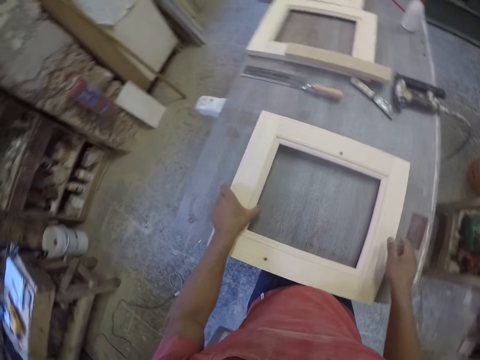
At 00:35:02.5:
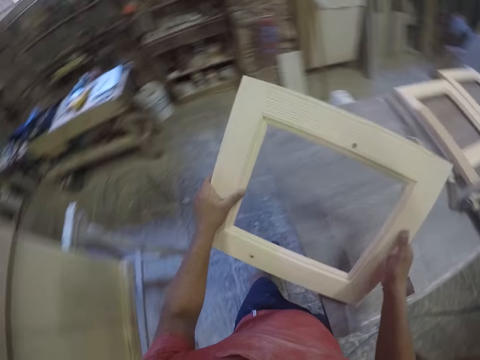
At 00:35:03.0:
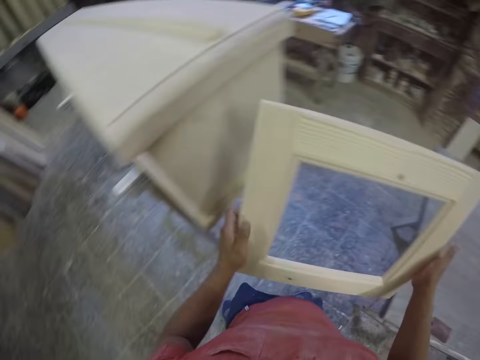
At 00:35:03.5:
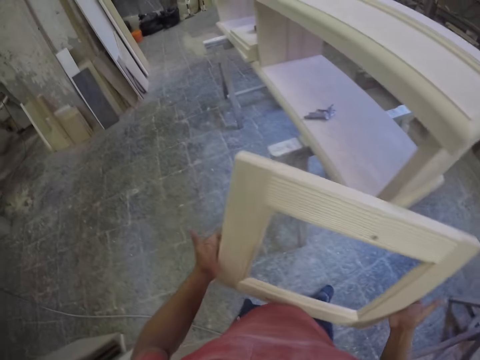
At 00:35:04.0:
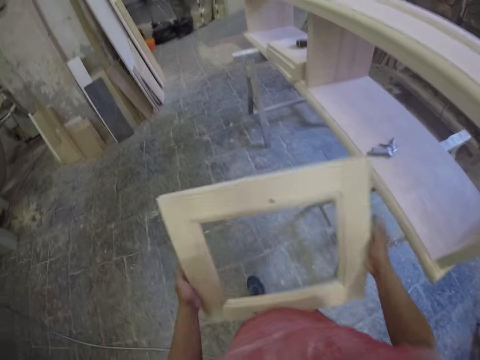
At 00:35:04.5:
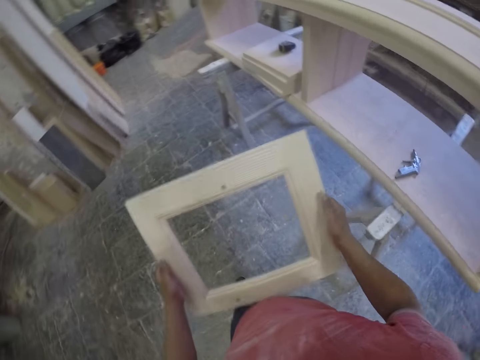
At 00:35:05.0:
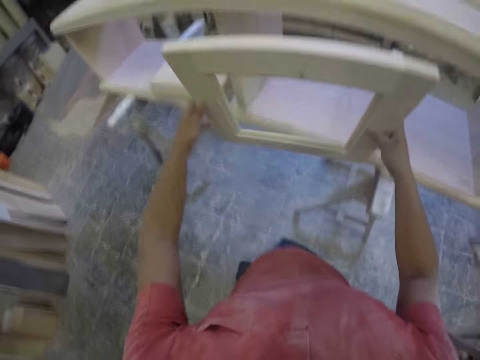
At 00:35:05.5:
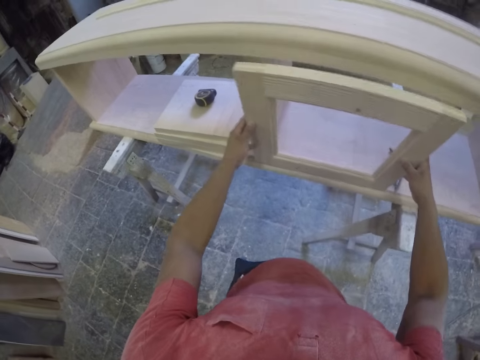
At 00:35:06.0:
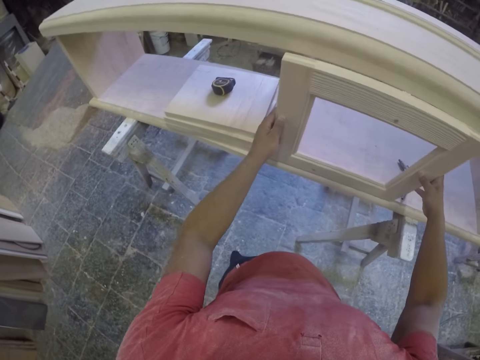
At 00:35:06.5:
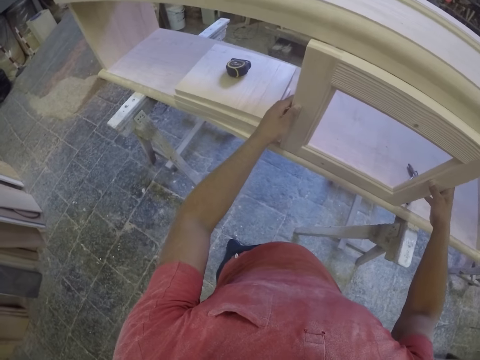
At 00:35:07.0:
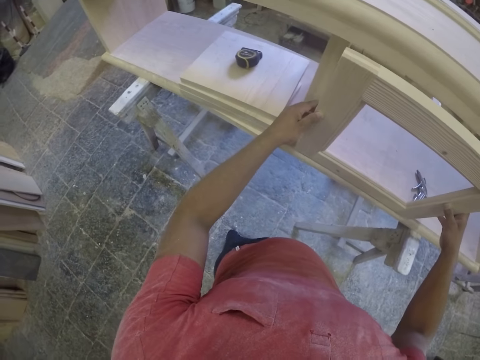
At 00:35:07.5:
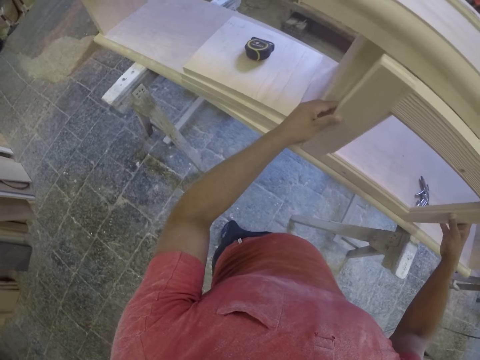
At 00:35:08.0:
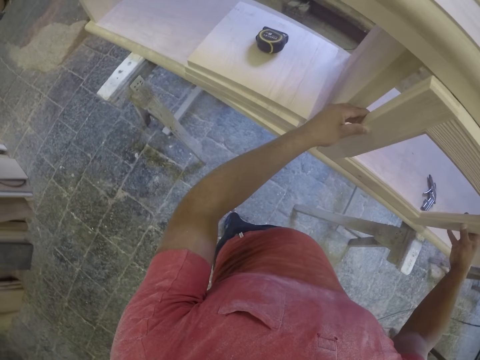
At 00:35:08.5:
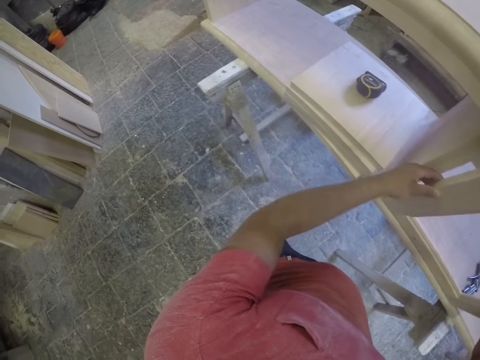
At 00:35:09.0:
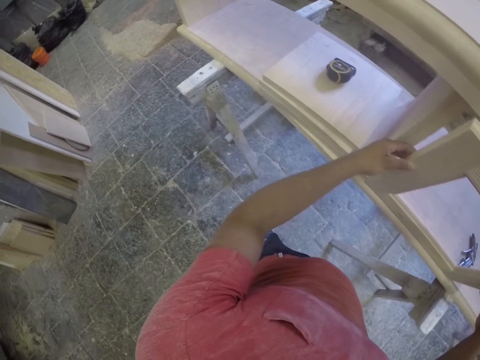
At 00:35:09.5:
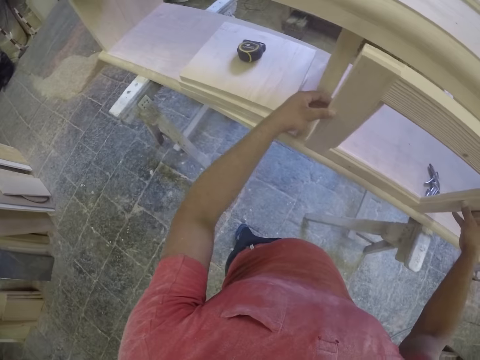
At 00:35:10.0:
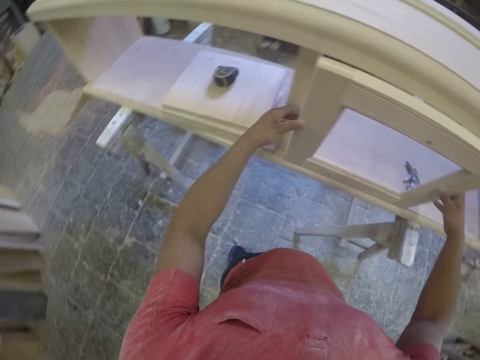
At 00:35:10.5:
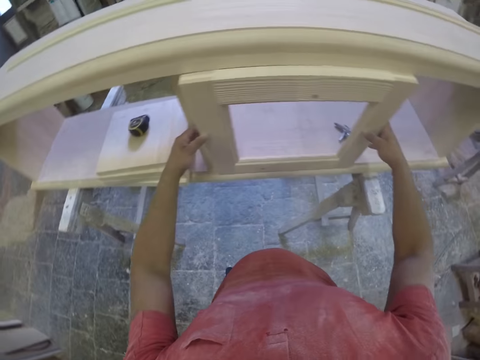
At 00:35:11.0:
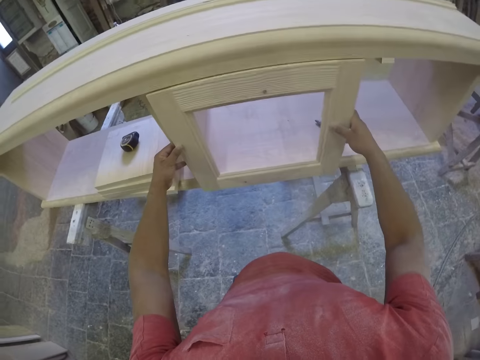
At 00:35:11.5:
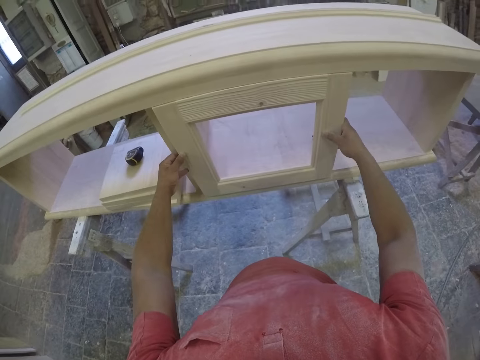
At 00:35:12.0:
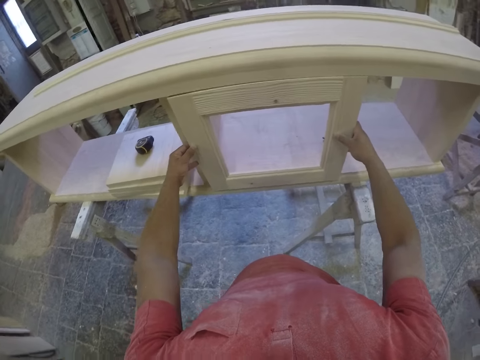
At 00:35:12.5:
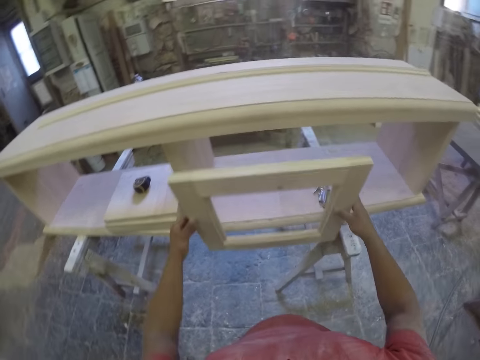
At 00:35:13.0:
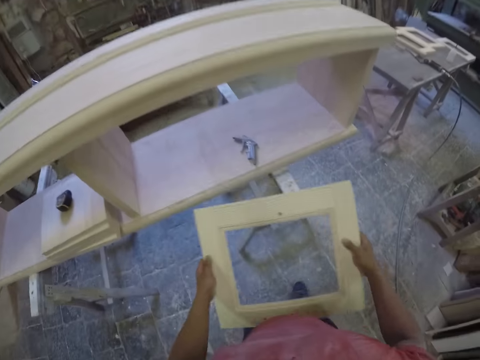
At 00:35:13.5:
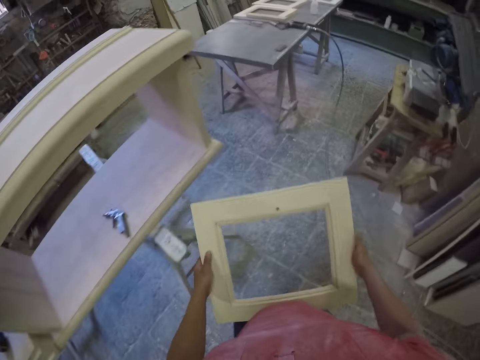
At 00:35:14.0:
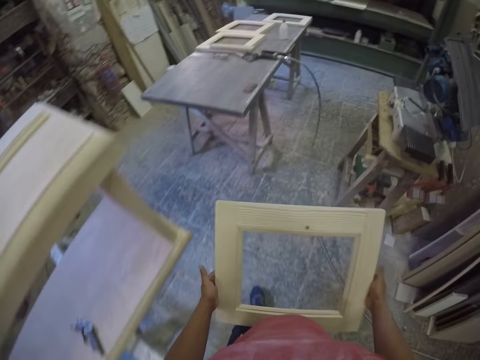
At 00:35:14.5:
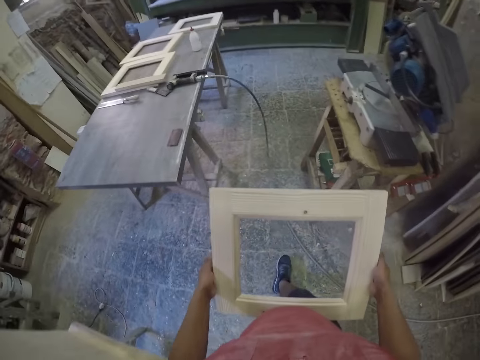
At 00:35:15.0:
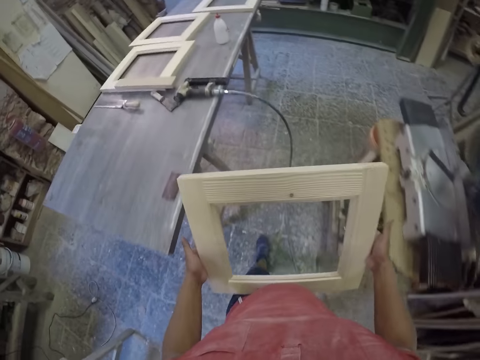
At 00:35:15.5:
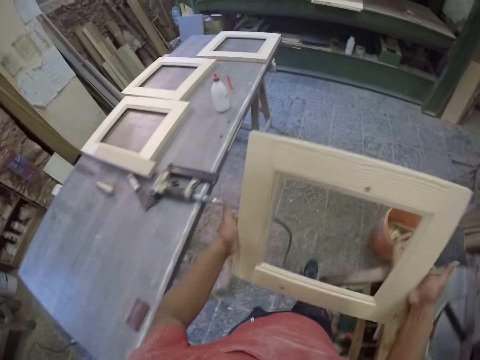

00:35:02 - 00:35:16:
The camera wearer holds the frame. They turn around. They try to fit the frame into the cupboard. They try to fix the frame. They hold the frame. They walk around.

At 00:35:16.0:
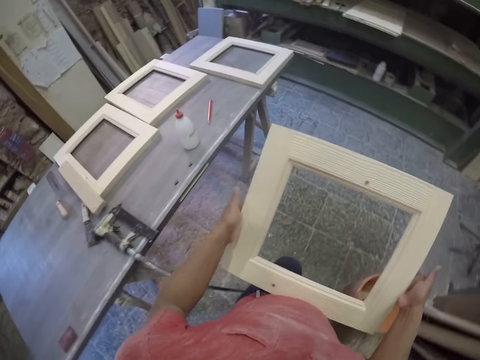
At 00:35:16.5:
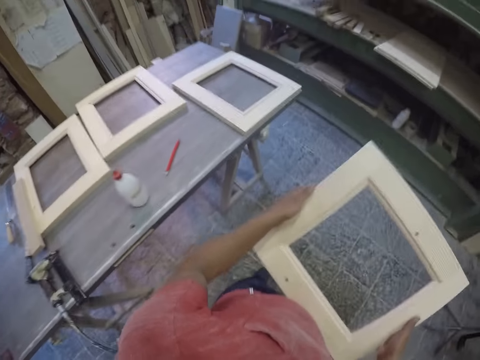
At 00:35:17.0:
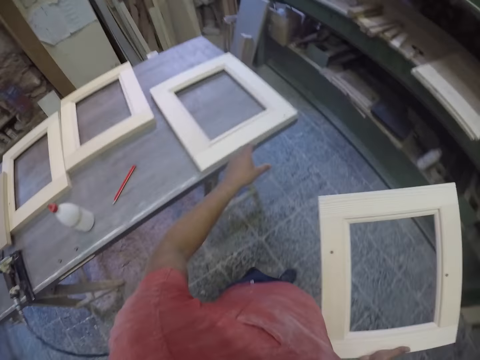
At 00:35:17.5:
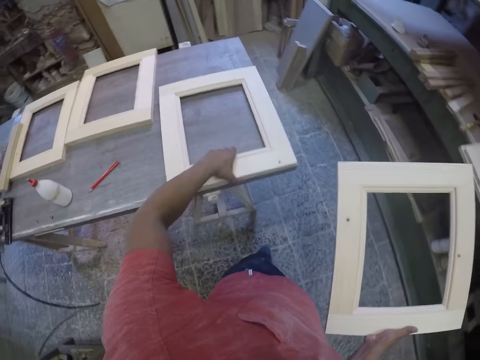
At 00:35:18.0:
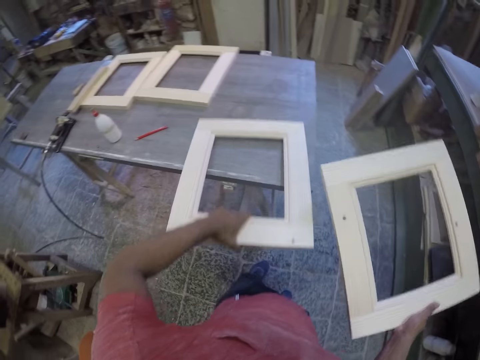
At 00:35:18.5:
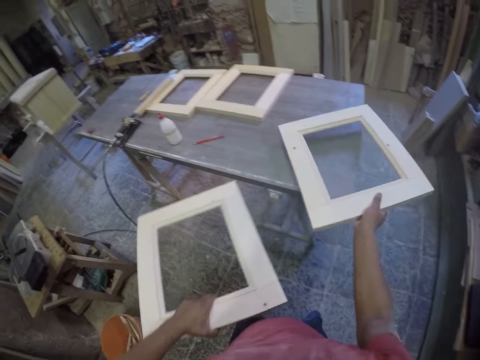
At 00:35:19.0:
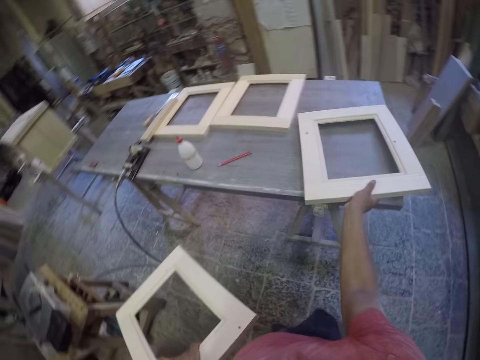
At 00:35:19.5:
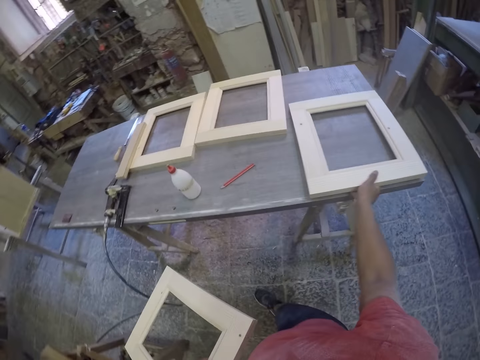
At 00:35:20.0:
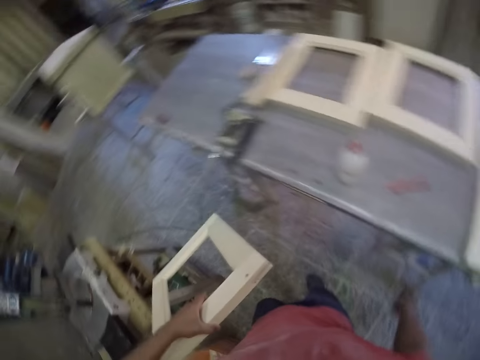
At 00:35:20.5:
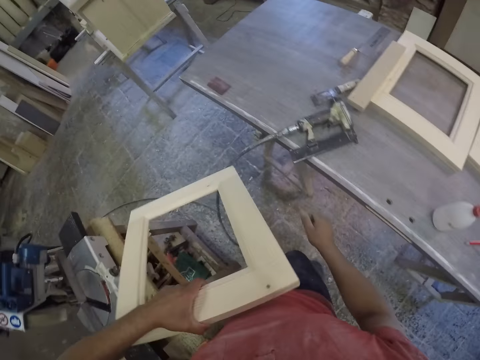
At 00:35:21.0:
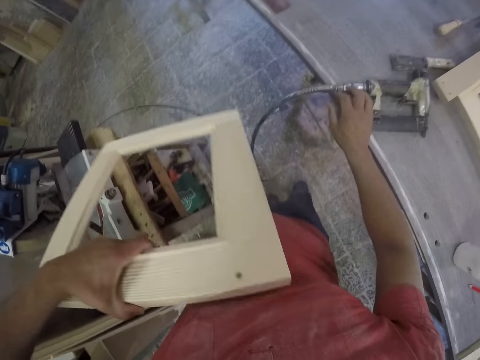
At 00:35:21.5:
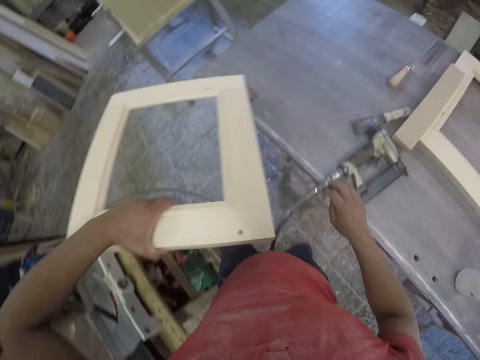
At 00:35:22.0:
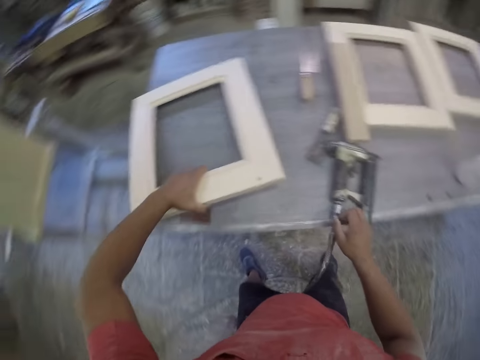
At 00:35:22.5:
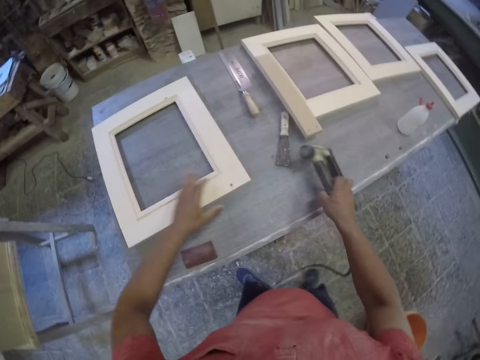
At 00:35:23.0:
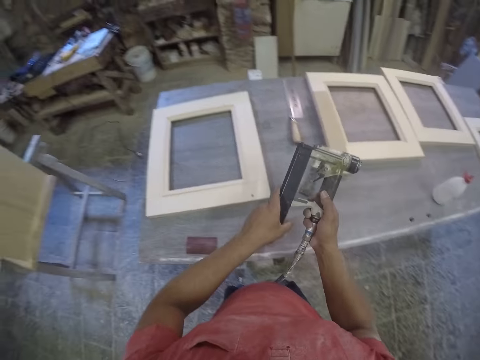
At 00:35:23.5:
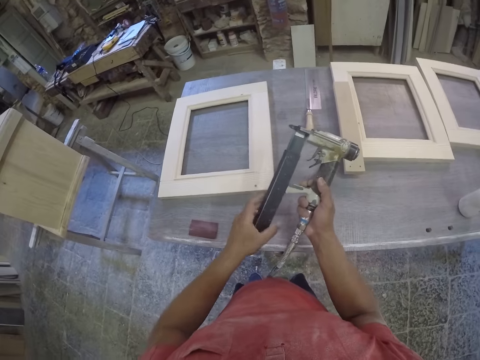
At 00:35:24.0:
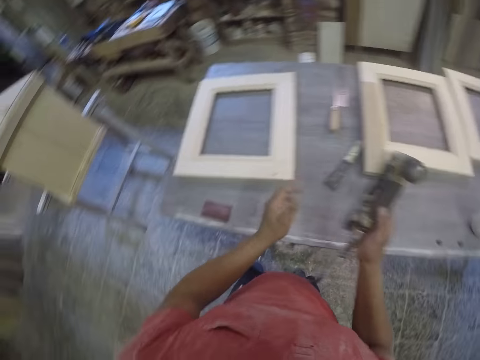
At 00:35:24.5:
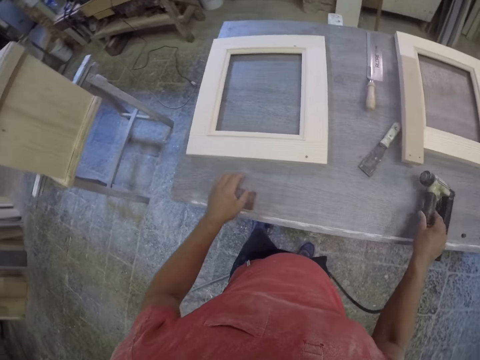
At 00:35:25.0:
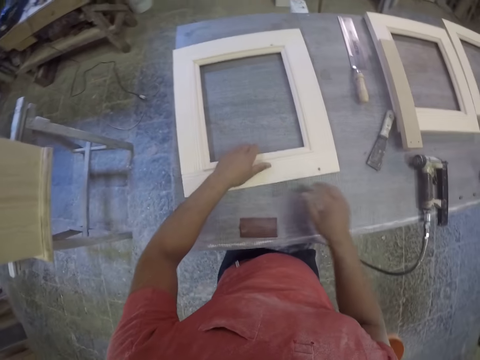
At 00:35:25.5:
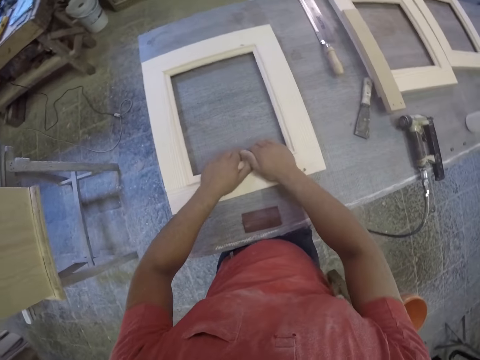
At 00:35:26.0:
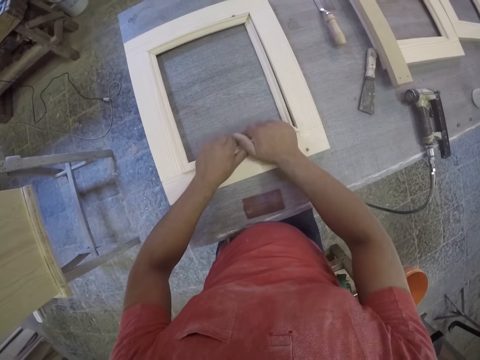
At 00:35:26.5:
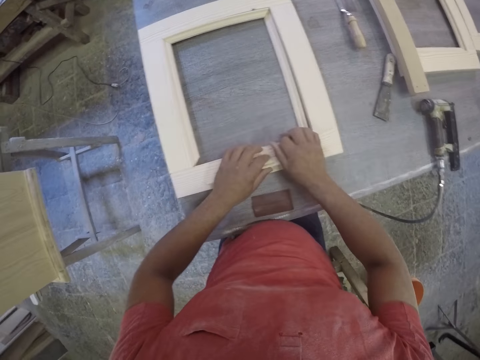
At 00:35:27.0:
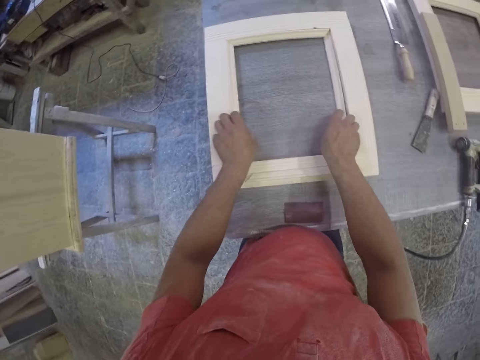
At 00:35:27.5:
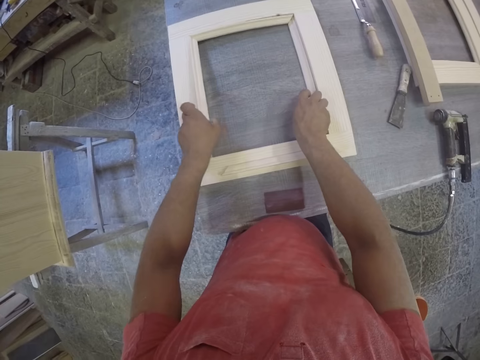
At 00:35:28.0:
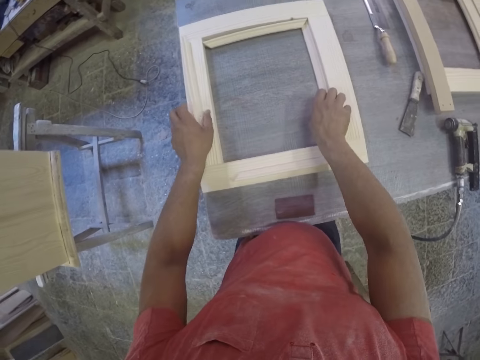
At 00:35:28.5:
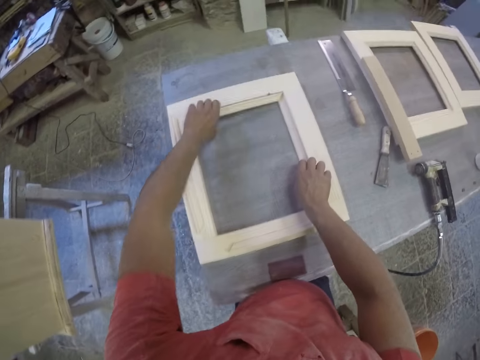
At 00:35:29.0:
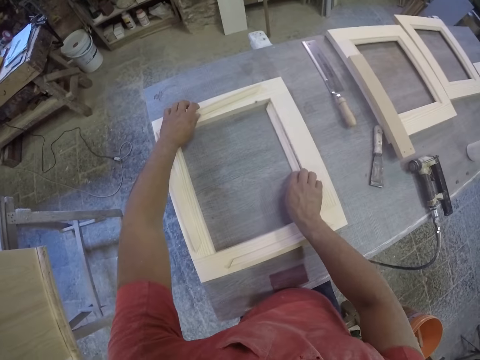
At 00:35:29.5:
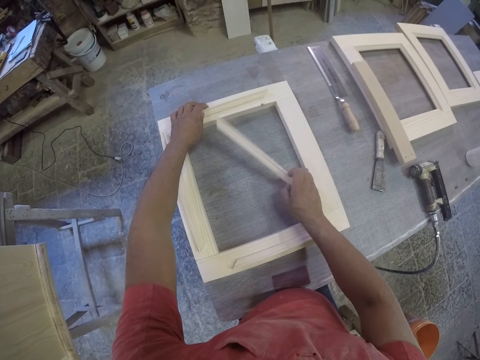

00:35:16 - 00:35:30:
The camera wearer picks up the frame. They drop the frame. They drop the frame again. They pick up a staple gun or drill. They open and close the staple gun. They drop the drill. They remove the piece of wood from the frame. They remove the piece of wood again.
